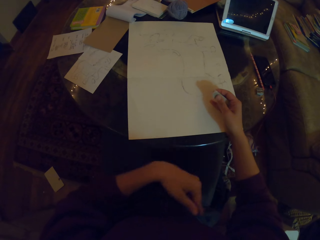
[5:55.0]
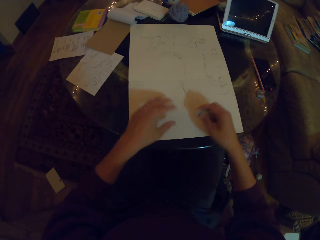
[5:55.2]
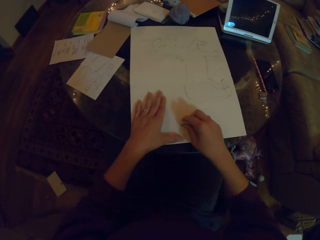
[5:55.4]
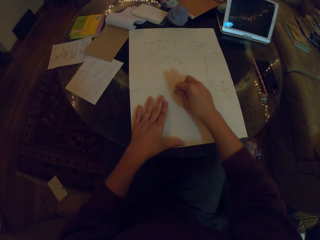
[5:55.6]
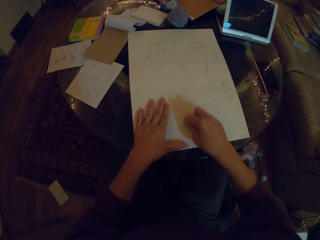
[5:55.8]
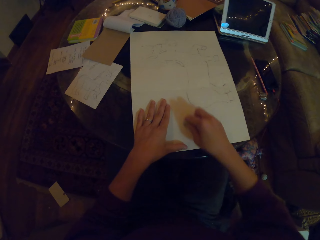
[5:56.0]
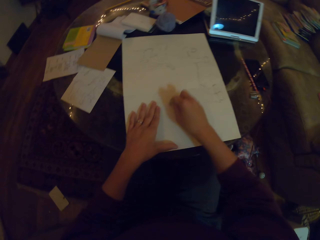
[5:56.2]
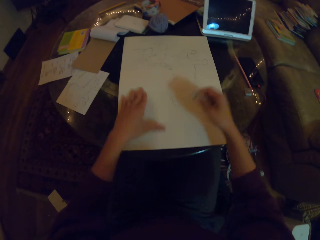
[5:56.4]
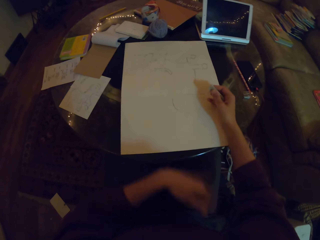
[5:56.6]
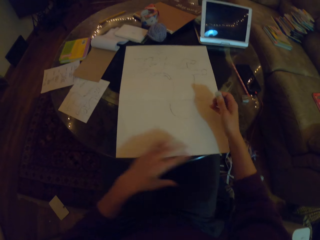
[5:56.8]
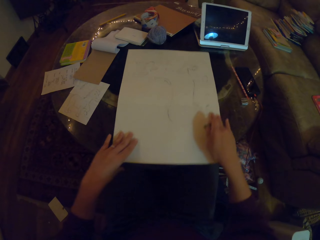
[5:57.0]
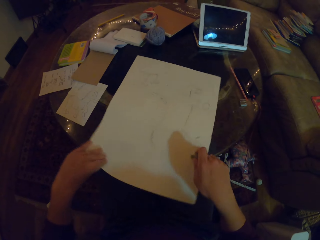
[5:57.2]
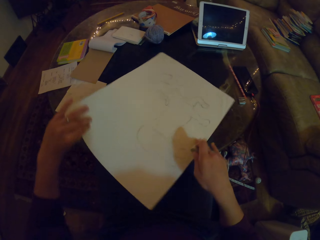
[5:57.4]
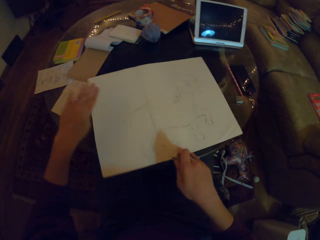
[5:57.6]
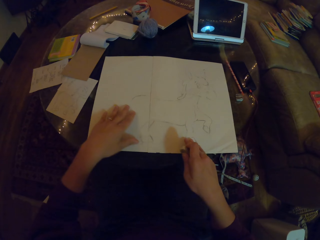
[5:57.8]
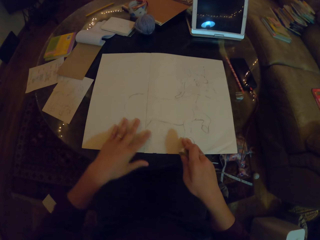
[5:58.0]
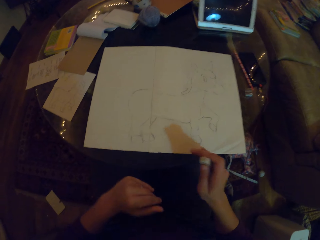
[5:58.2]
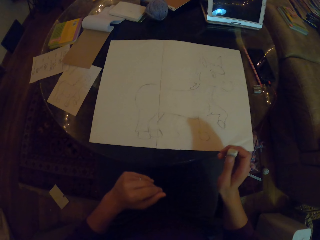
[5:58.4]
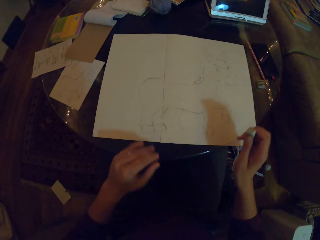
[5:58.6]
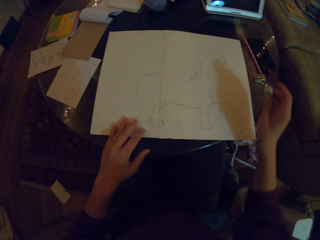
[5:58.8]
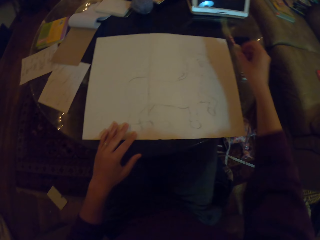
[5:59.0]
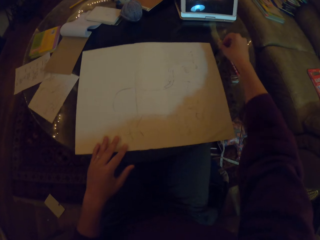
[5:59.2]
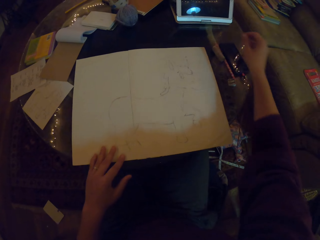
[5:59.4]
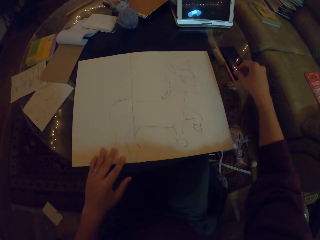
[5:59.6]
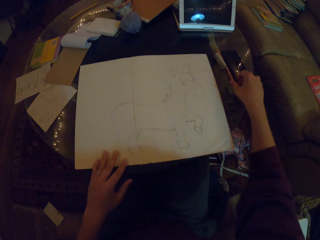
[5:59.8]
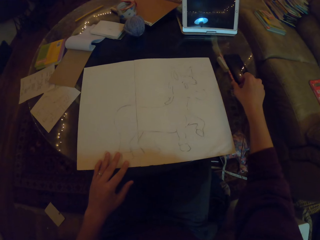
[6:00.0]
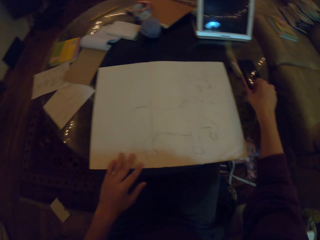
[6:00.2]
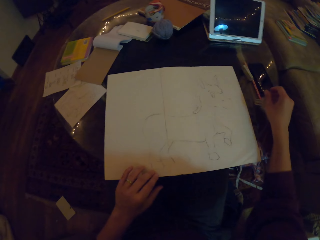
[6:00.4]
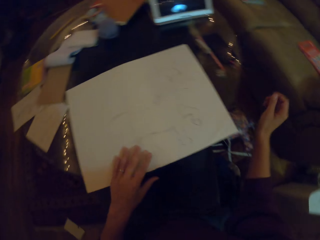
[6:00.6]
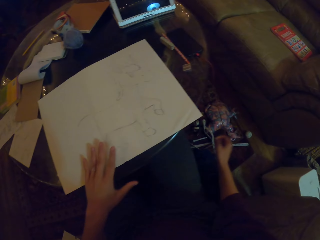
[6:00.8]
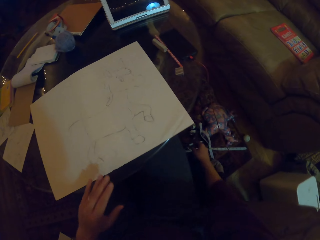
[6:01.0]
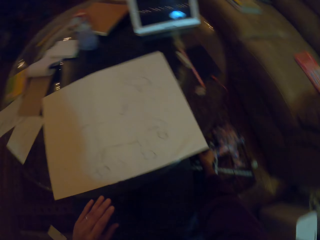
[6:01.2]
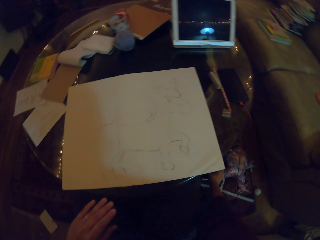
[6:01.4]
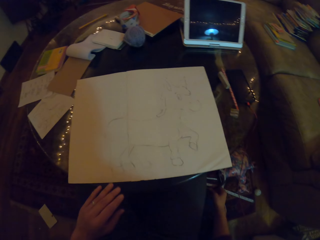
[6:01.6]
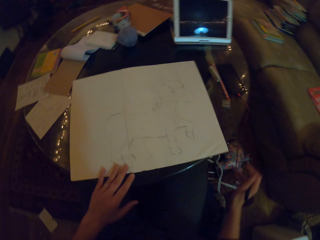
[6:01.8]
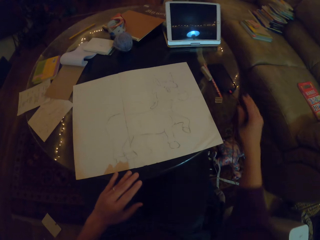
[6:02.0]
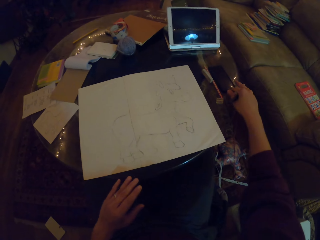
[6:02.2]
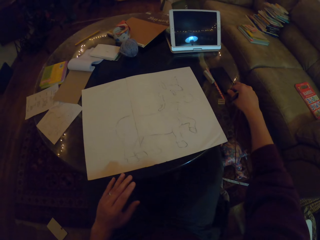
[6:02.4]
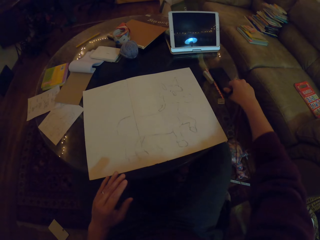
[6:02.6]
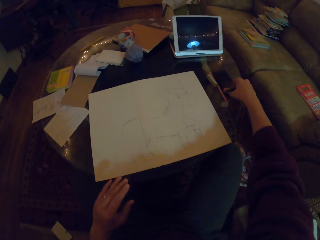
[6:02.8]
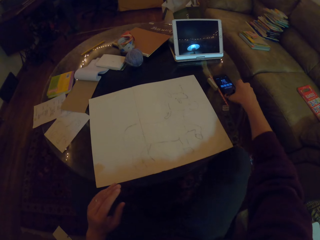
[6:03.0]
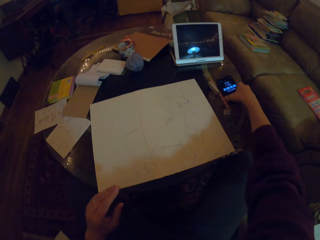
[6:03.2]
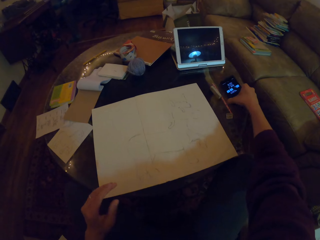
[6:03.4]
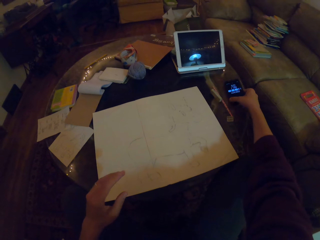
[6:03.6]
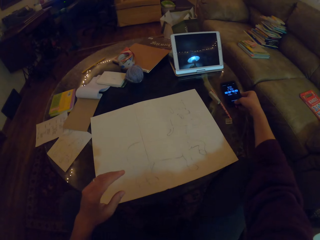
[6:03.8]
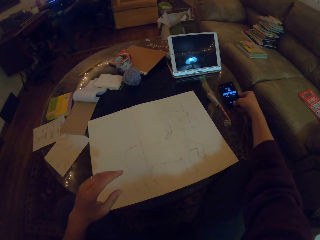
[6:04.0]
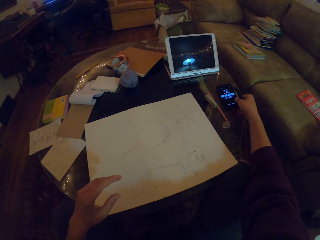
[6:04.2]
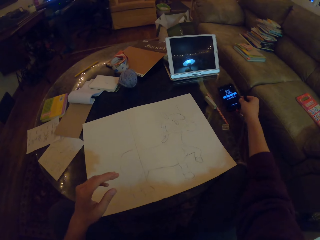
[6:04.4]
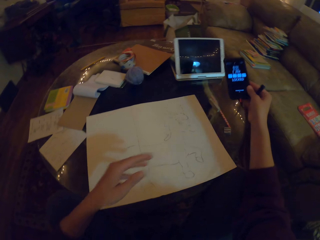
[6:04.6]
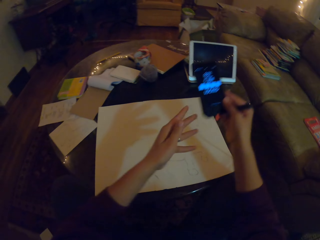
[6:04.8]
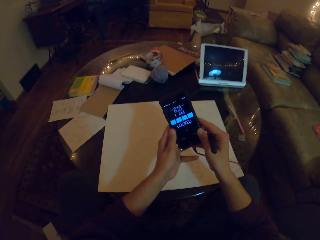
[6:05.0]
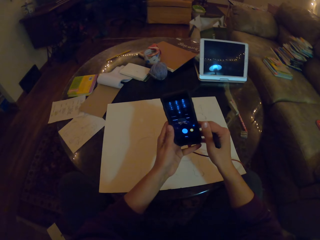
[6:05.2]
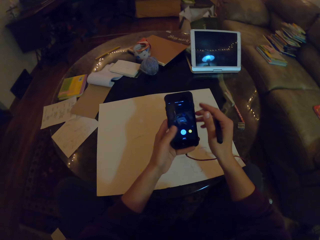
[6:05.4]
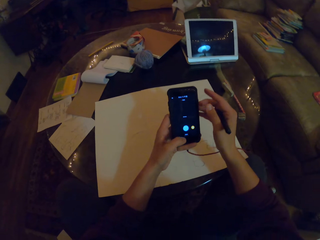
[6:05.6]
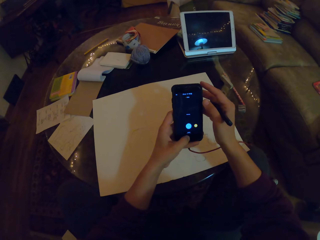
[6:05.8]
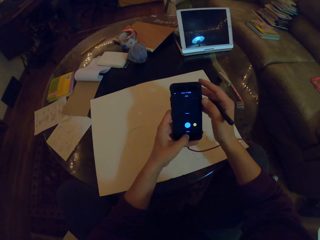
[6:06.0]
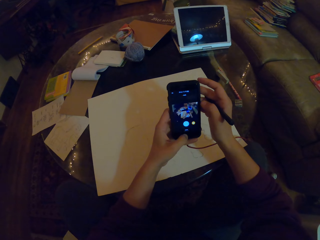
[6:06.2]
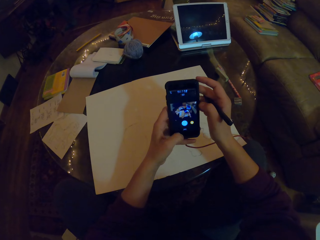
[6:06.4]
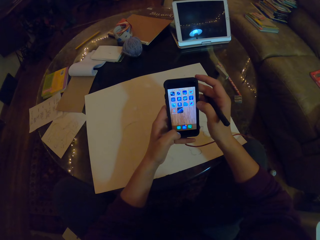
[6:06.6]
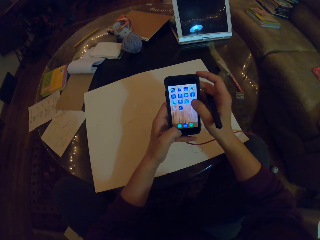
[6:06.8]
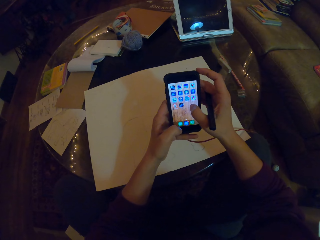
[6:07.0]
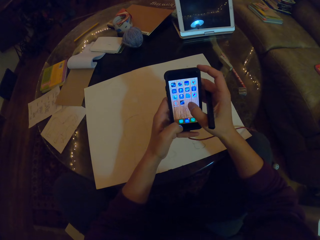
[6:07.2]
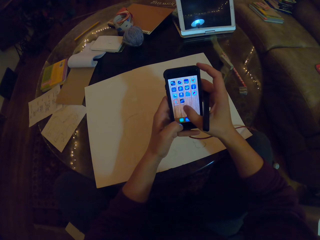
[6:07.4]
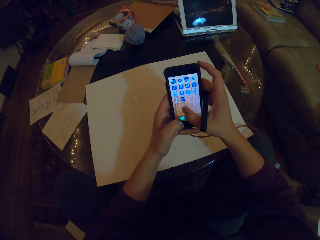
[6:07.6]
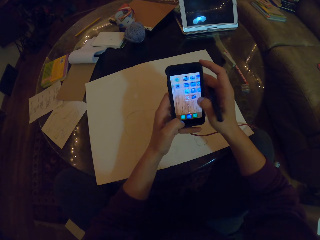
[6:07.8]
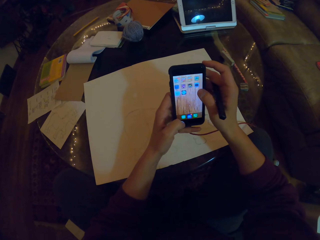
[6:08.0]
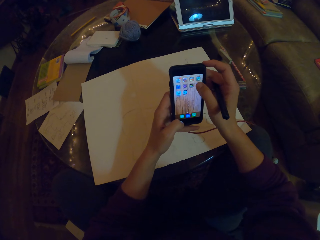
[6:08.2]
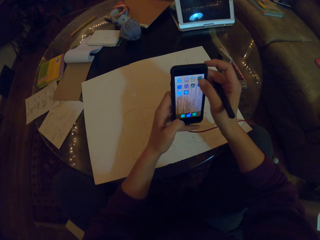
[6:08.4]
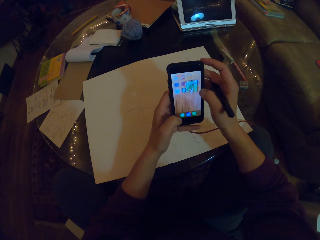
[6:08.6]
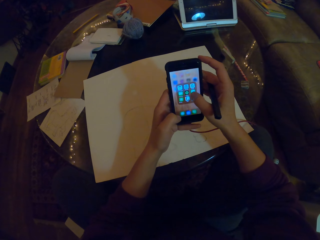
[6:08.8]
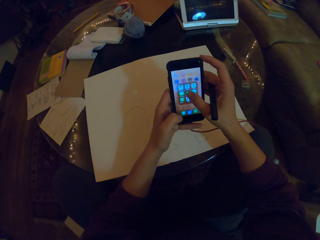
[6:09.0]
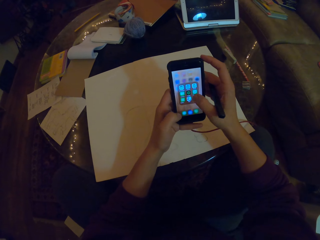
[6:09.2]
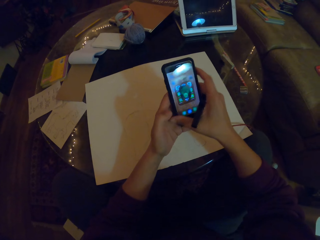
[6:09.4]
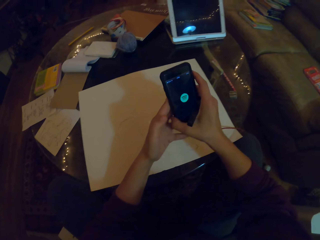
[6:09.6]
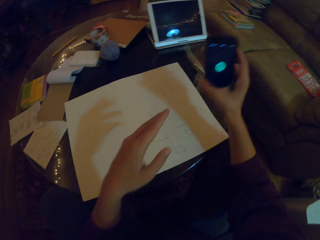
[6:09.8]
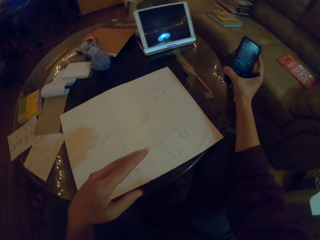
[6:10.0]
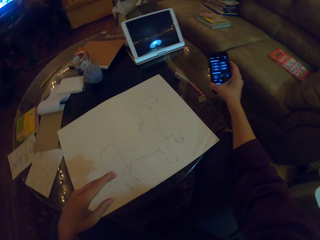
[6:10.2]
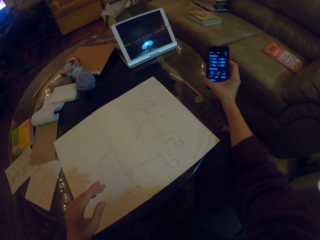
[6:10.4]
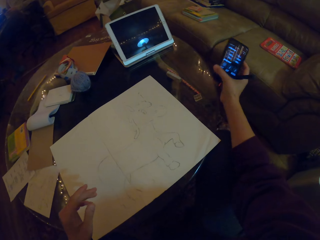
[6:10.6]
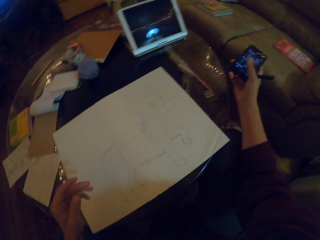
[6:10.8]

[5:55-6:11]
The camera wearer turns the paper. They put the rubber on the table. They touch the phone. They enter the bag. They pick up a pen. They press the phone. They pick up the phone. They dial the phone. They operate the phone.

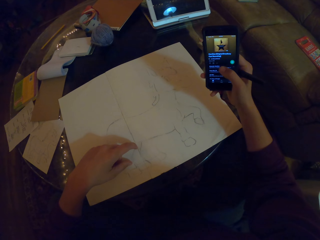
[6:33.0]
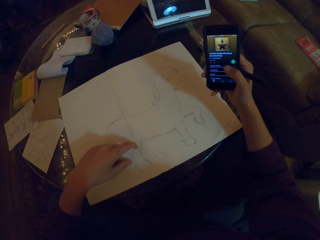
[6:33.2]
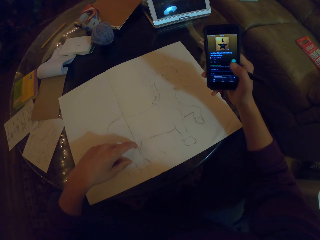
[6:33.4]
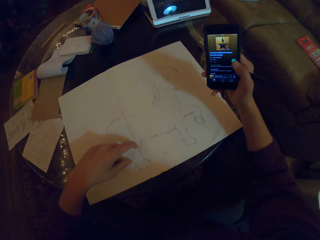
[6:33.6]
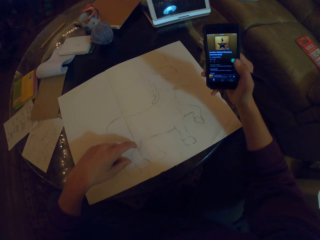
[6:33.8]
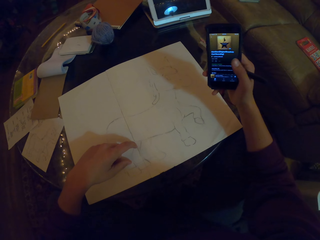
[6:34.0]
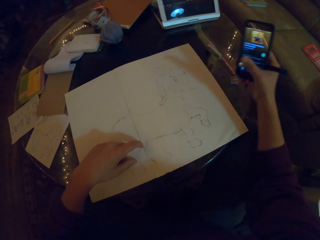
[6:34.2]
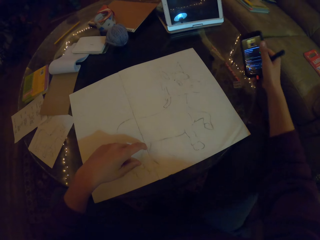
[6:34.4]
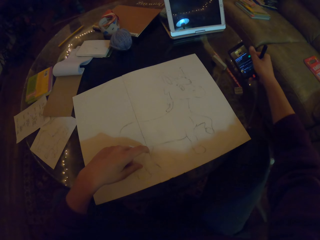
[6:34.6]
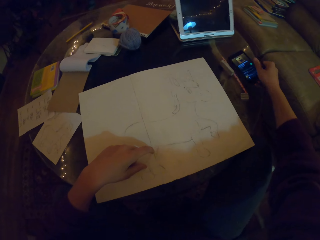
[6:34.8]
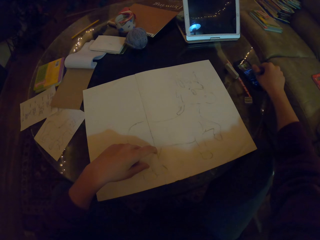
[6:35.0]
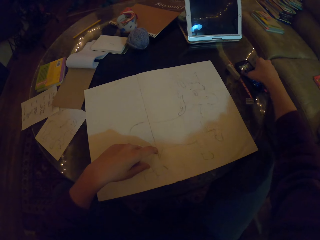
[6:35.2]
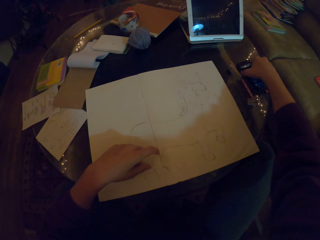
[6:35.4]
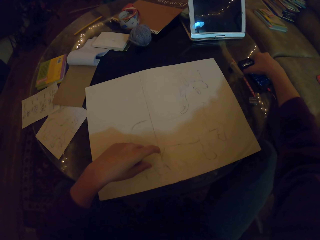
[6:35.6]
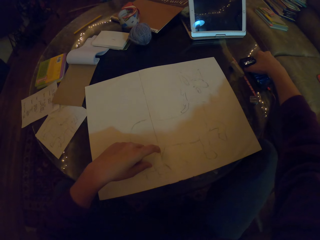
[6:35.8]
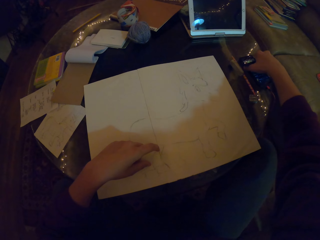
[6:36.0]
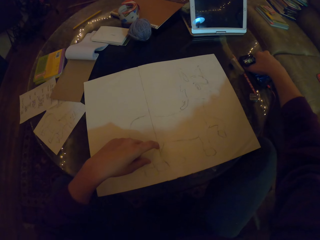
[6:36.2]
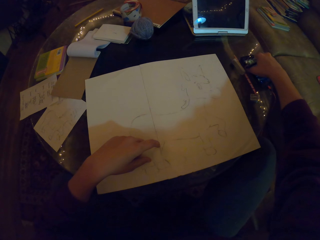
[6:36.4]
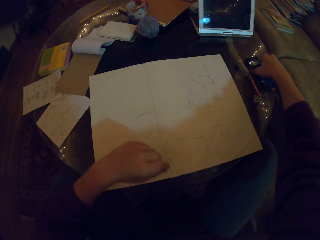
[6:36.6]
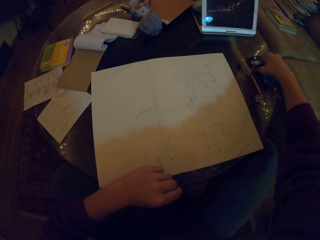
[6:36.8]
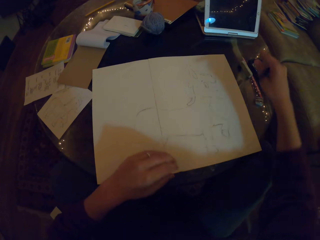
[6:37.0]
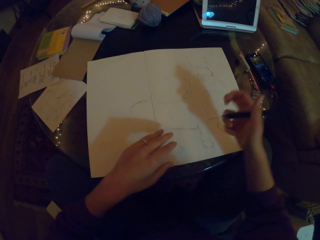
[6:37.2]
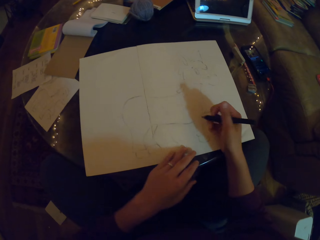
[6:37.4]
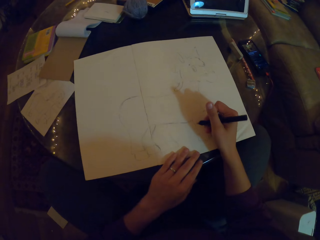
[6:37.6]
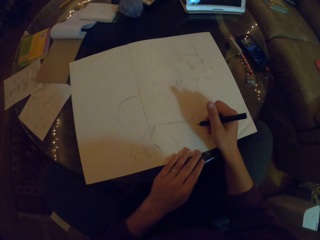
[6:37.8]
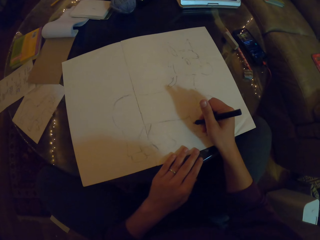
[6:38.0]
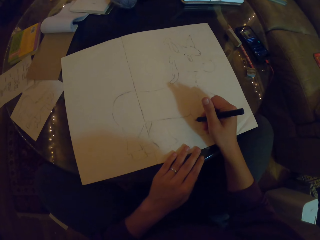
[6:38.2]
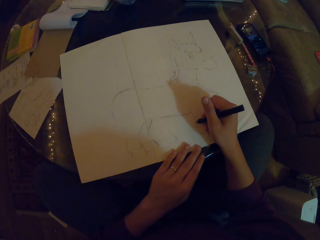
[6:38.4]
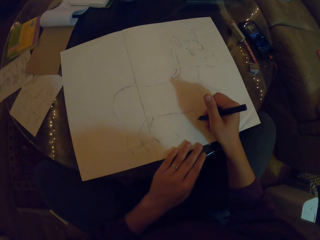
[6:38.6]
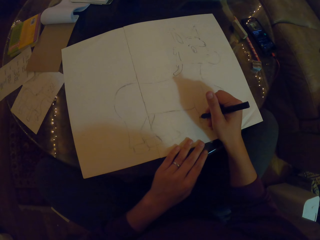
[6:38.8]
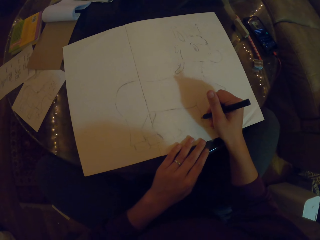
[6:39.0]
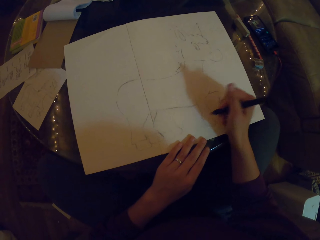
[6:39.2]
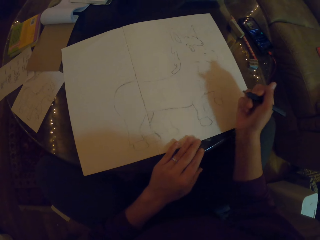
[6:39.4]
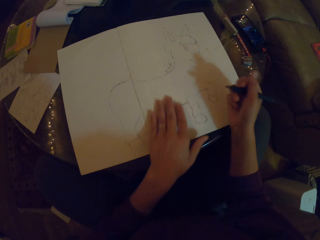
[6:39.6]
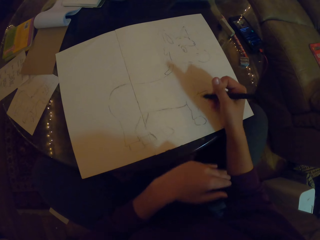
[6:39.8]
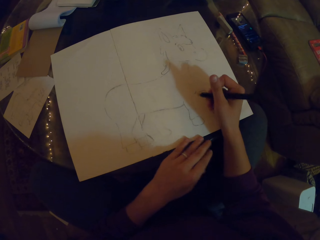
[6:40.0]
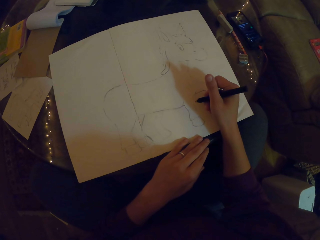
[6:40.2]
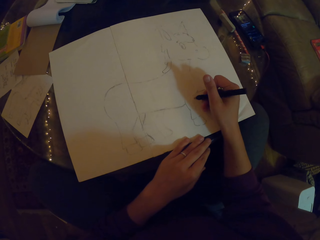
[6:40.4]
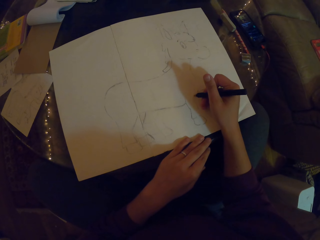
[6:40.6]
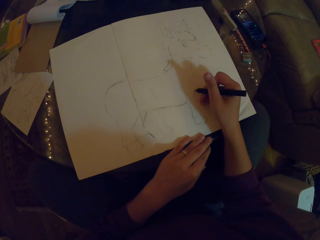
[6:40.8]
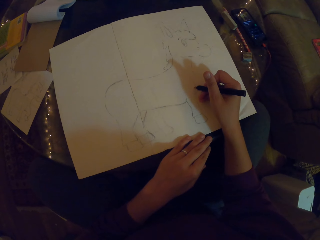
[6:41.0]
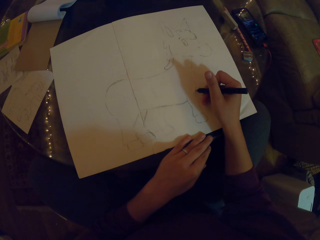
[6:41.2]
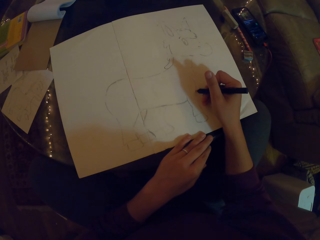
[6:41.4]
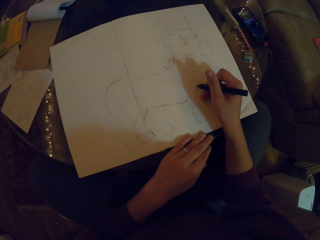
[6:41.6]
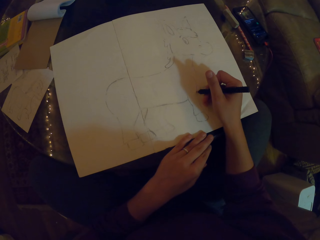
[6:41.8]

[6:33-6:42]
The camera wearer puts the phone on the table. They draw in the drawing book. They rub the book. They draw in the drawing book.
